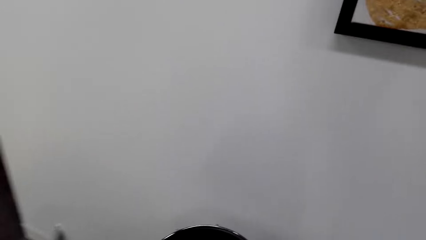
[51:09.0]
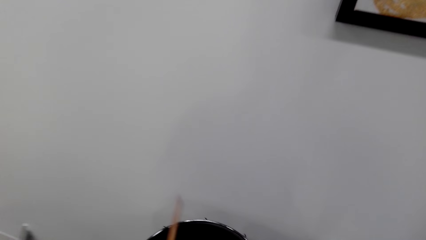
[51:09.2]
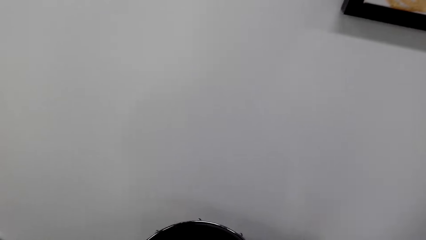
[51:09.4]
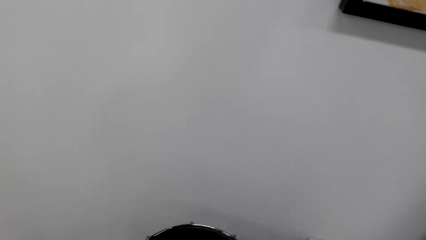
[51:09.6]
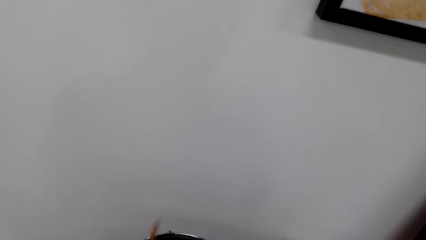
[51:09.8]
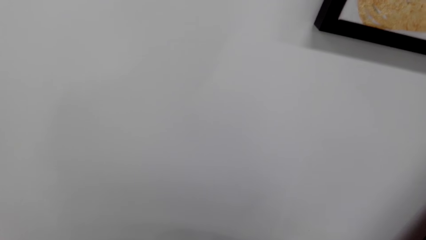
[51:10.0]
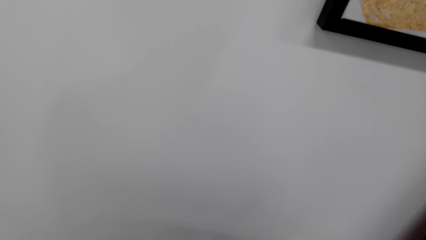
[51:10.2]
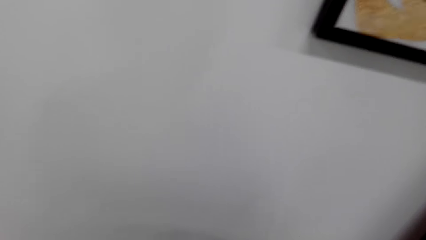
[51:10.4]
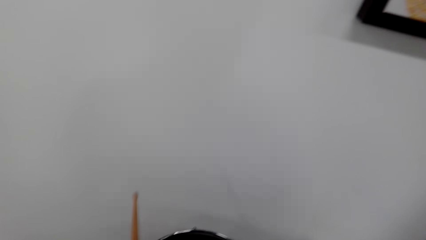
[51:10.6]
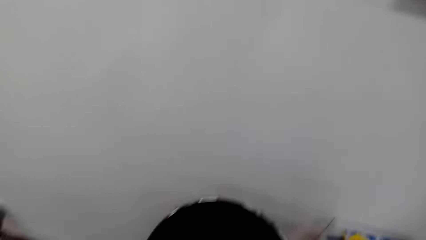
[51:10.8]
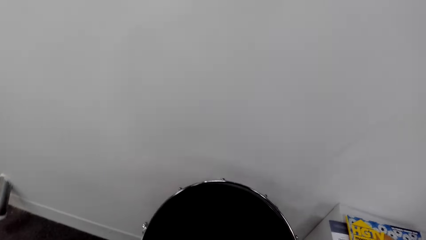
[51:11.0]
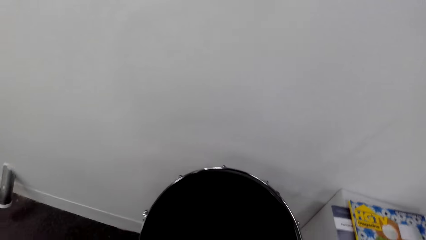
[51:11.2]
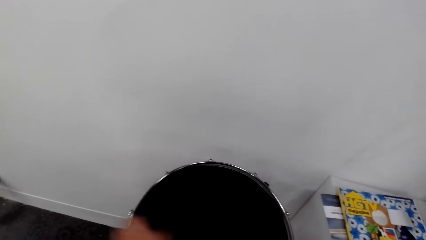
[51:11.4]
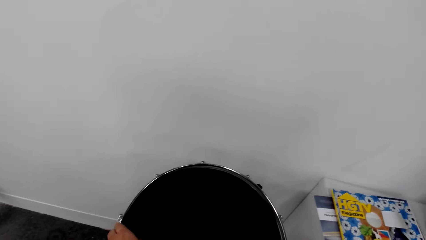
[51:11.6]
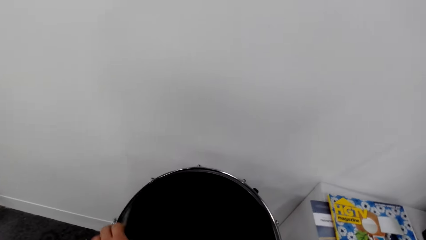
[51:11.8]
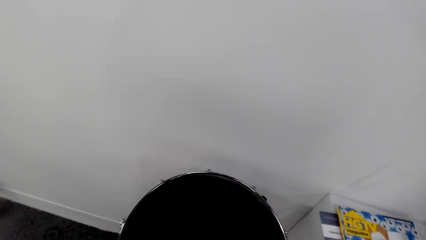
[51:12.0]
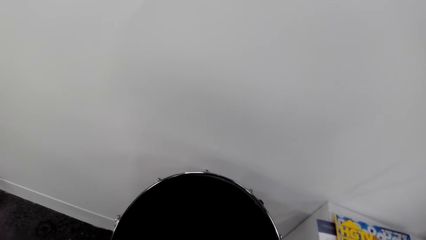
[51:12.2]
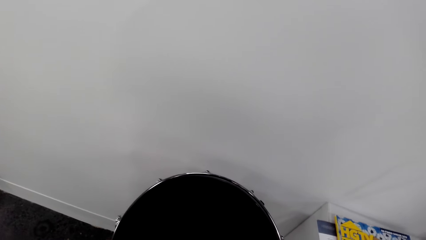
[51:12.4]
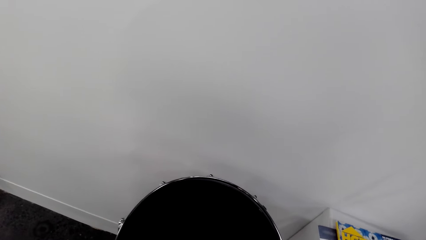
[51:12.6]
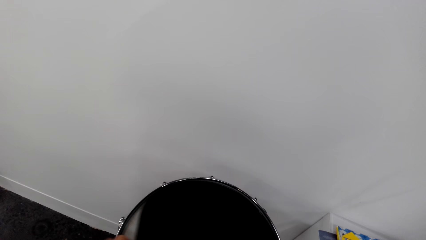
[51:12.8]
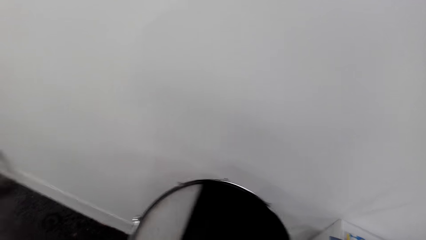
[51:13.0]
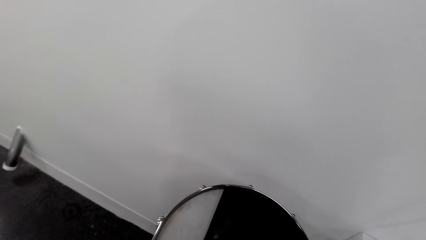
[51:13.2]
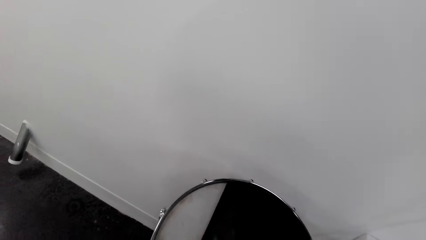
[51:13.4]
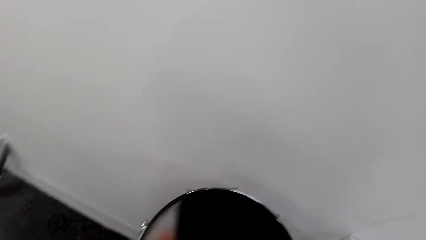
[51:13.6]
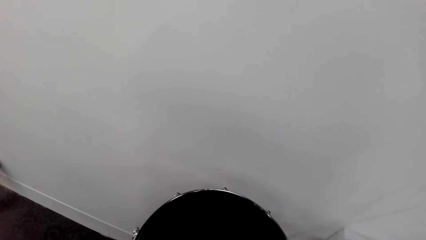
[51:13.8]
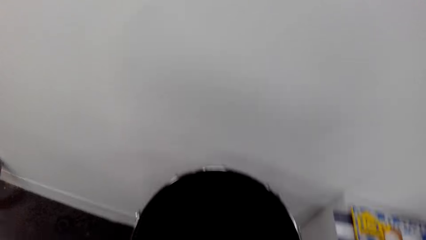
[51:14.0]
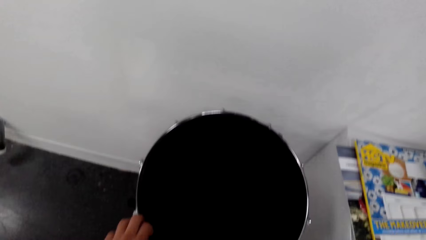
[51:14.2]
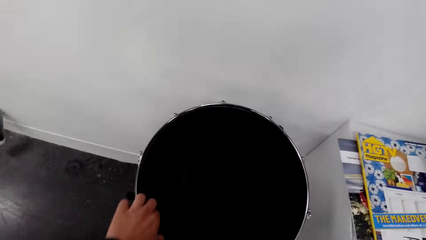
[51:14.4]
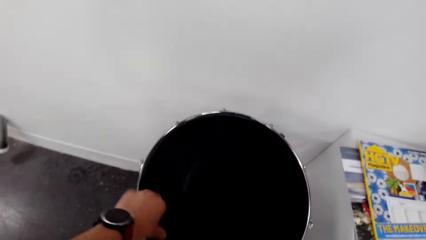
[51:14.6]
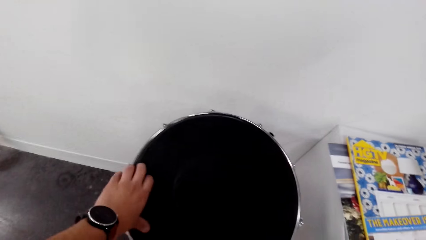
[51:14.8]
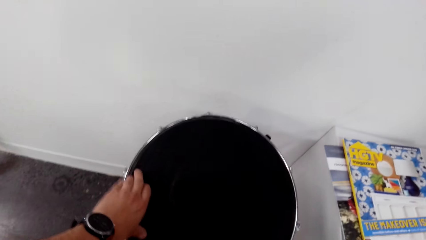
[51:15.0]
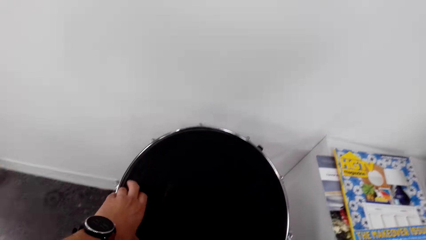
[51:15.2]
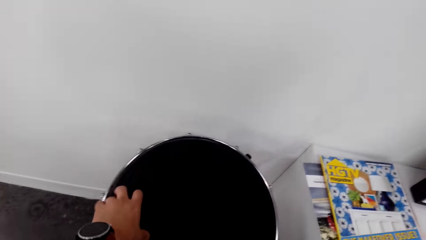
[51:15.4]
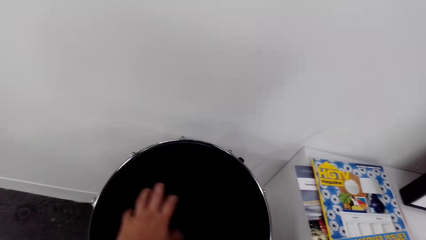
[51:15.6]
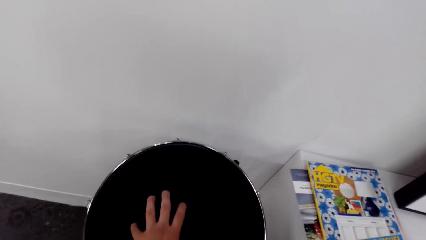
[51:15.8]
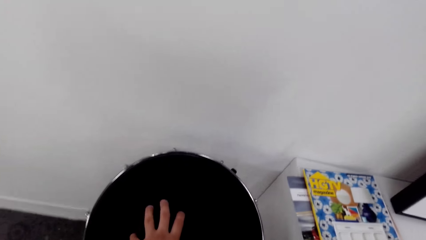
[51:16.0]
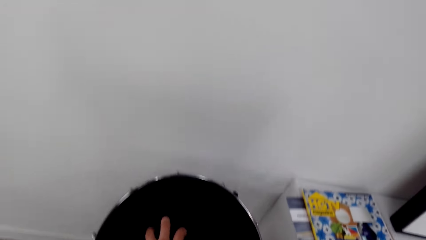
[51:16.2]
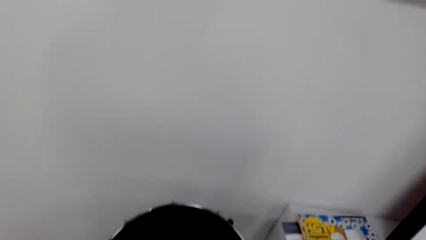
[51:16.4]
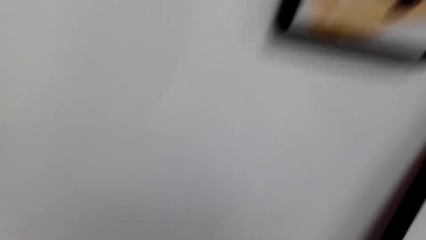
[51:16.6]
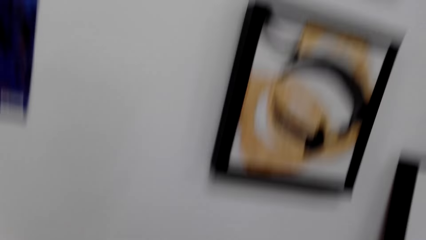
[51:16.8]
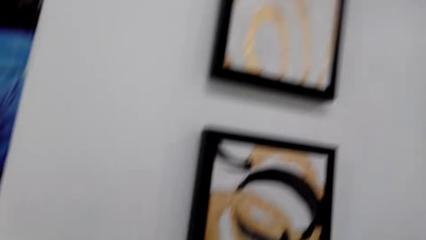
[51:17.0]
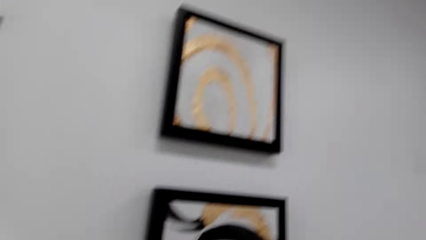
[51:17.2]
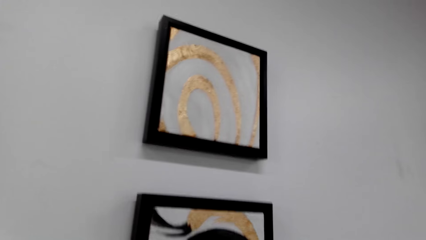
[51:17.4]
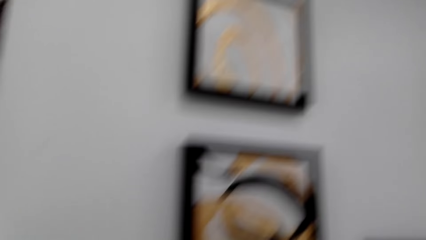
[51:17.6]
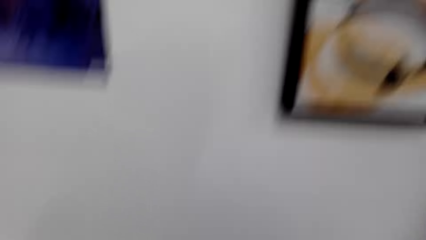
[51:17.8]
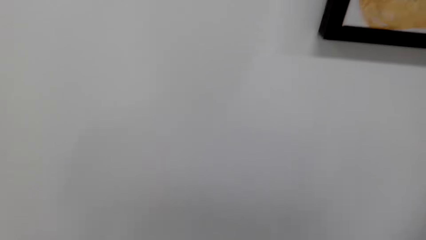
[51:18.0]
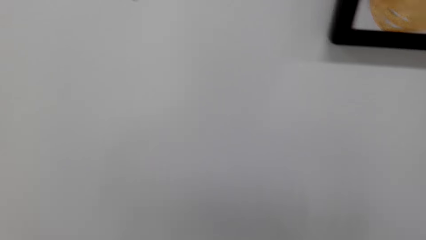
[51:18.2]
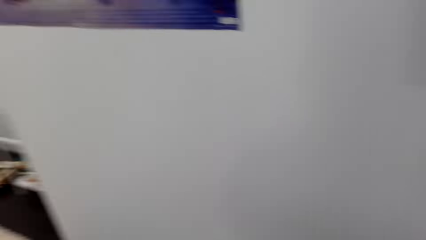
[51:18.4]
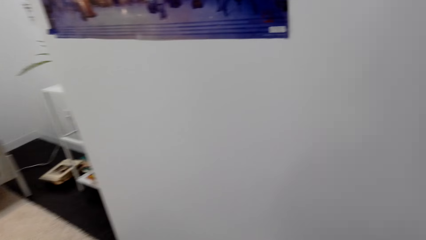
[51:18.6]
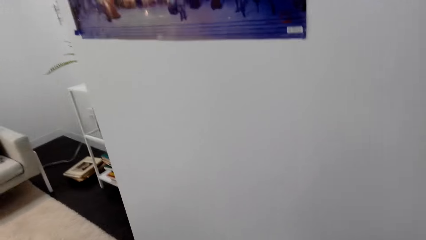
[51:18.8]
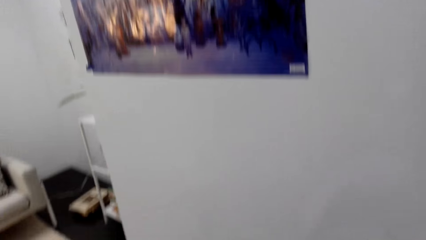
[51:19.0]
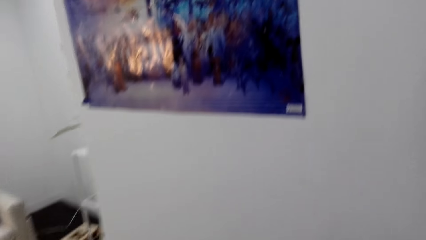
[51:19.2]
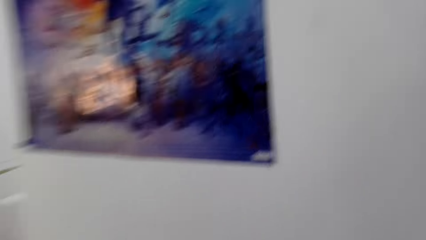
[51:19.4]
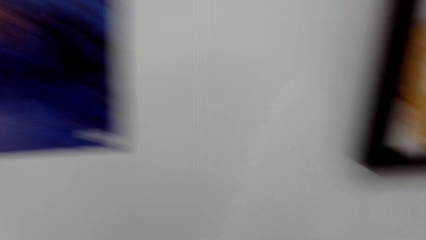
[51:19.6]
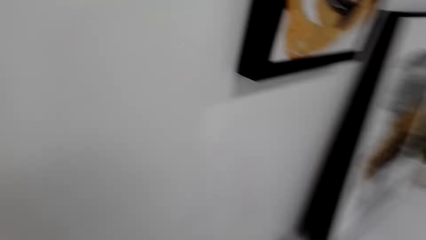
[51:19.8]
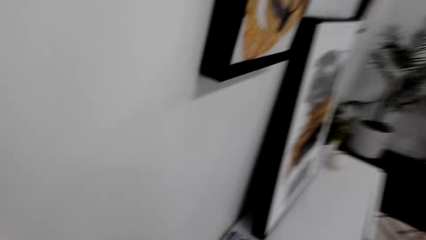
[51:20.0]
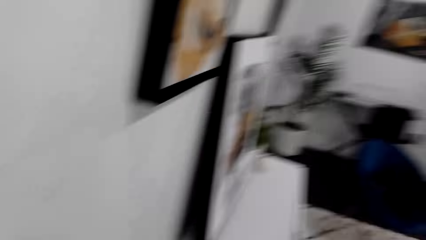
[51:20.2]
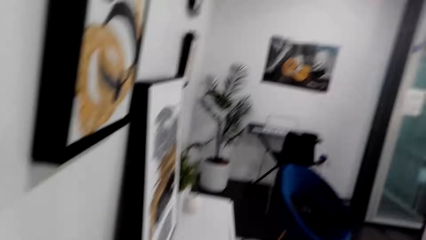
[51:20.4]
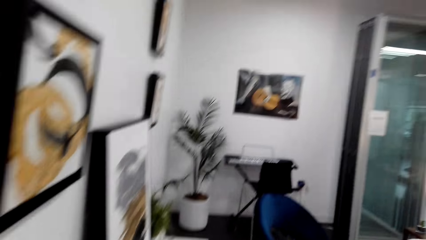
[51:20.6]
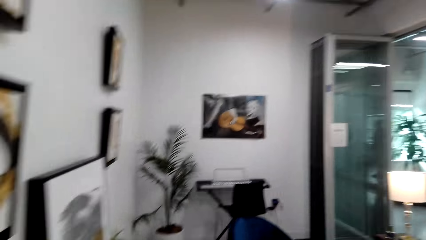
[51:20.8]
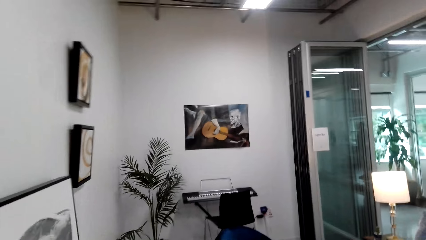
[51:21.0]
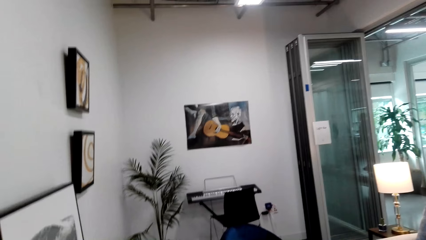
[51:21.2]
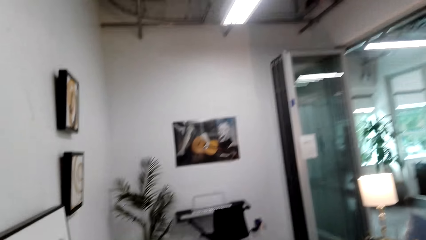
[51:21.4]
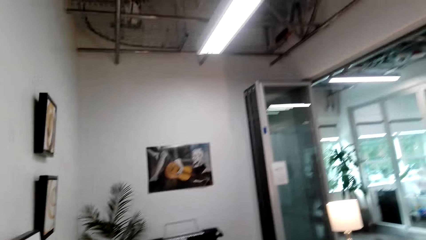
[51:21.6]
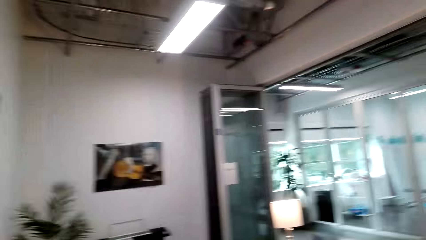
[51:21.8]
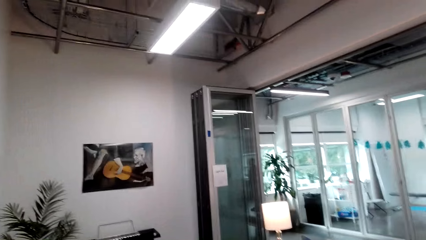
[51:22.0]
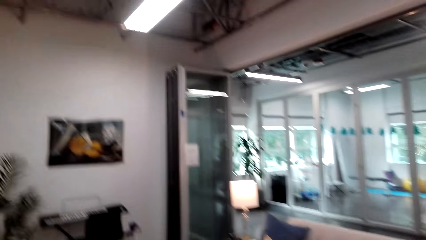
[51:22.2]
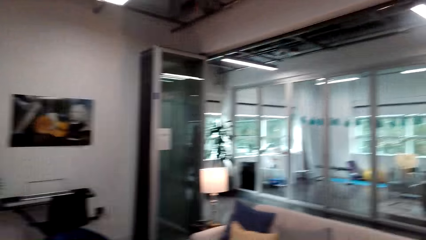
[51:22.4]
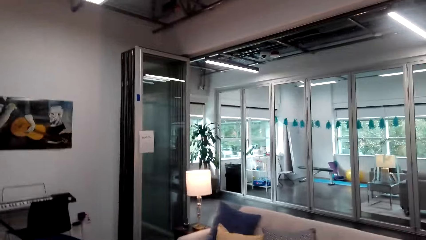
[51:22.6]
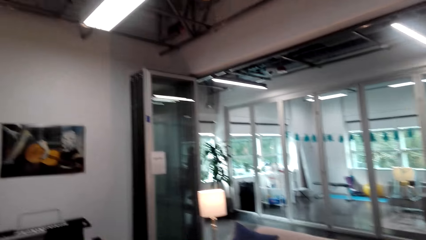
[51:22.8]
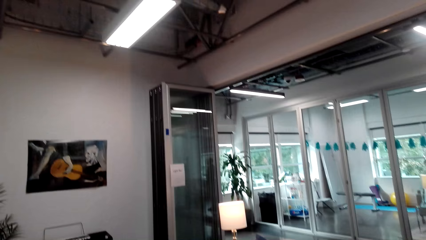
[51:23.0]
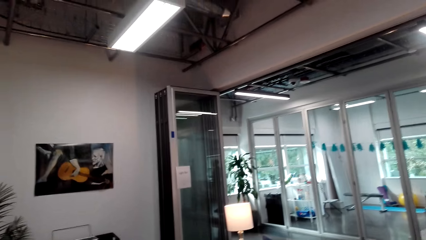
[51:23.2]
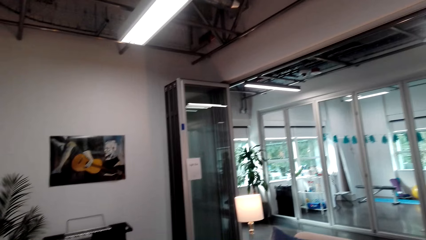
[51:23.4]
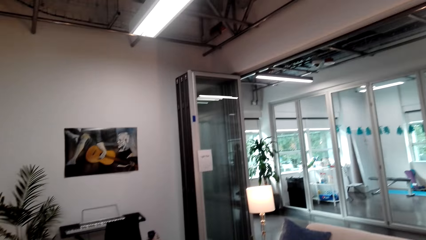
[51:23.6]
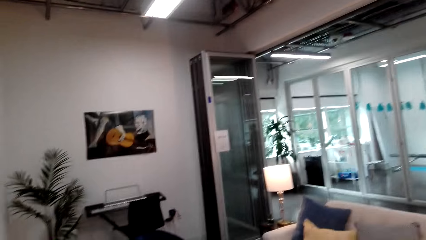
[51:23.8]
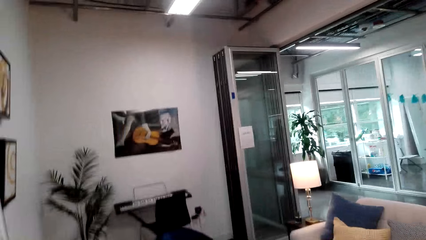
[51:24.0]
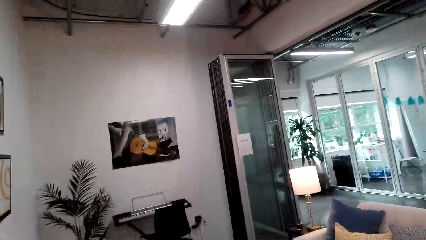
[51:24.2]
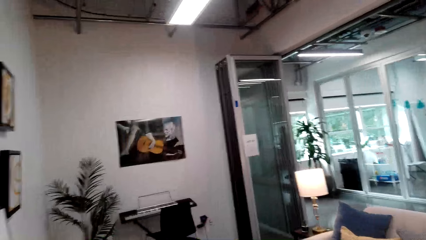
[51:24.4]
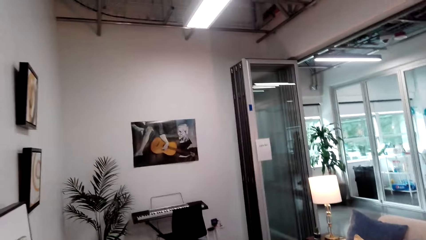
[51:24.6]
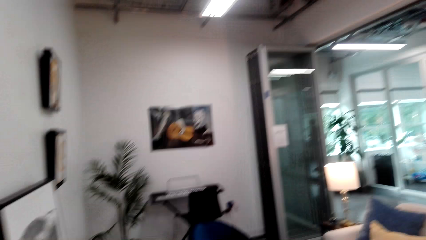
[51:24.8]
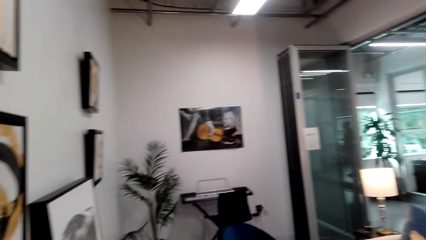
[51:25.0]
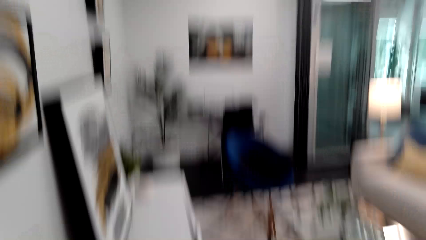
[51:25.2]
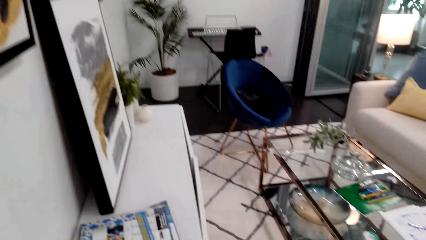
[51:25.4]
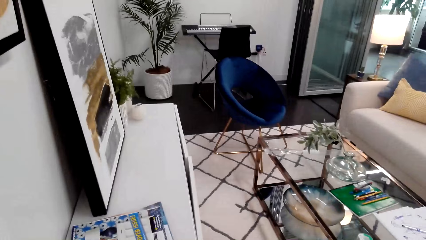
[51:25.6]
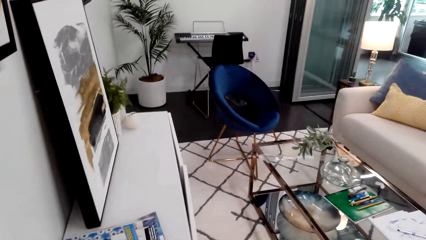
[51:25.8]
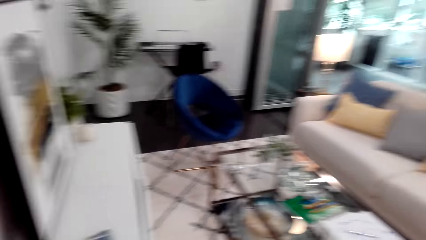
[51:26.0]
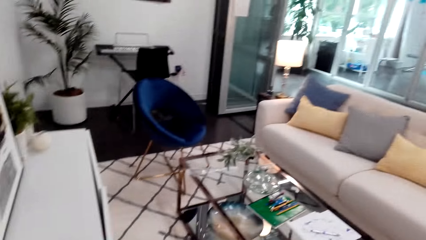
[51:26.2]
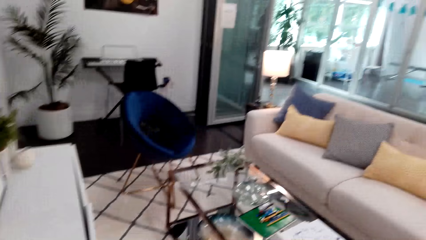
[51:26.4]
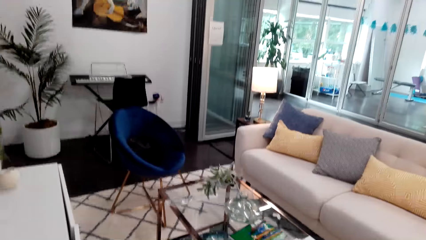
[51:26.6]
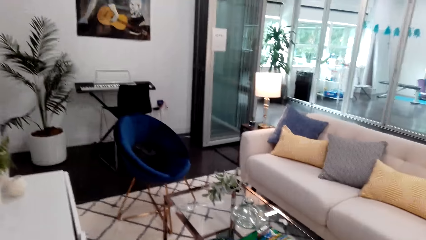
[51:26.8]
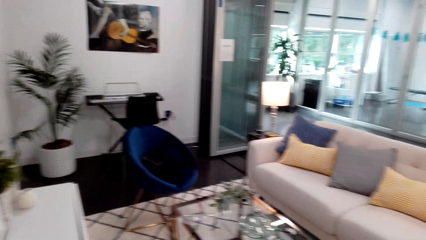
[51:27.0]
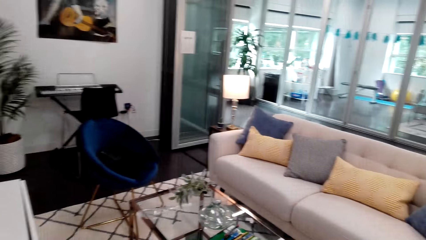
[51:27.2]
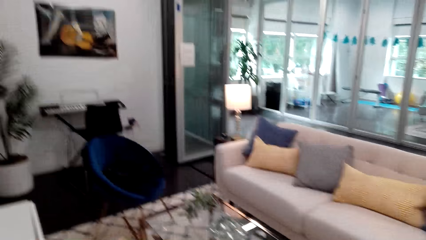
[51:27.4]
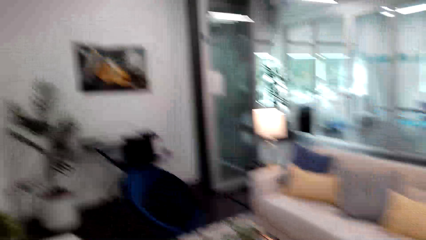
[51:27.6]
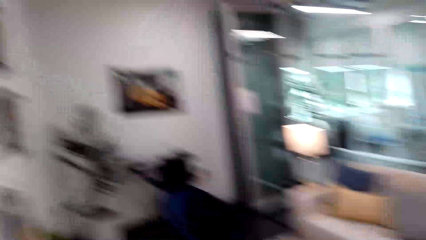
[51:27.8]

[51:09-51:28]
The camera wearer does something. They look around. They do something.
